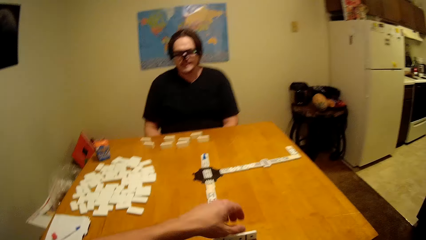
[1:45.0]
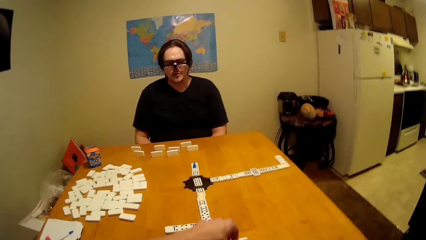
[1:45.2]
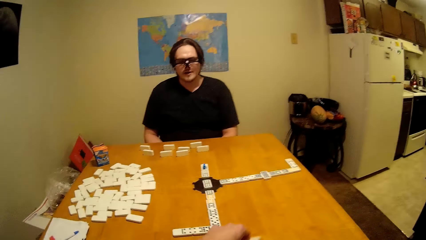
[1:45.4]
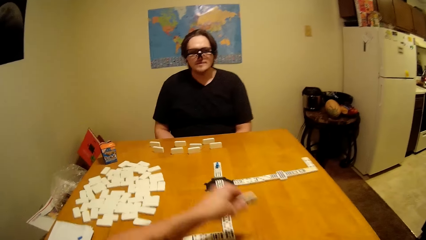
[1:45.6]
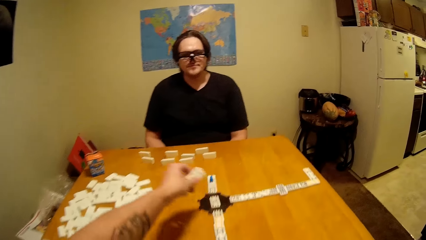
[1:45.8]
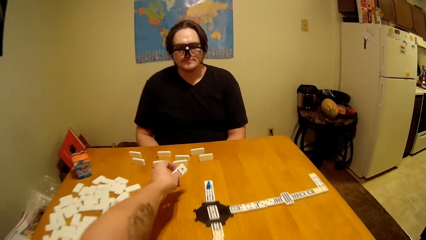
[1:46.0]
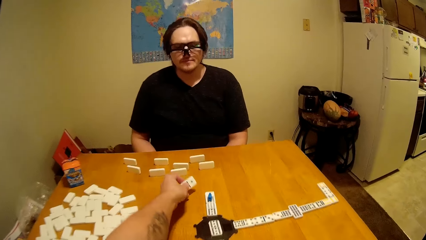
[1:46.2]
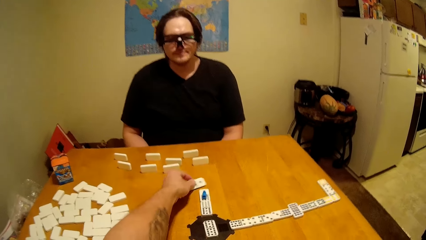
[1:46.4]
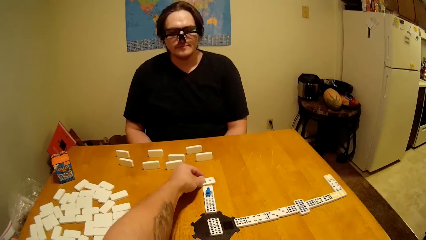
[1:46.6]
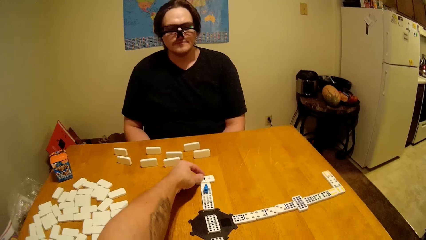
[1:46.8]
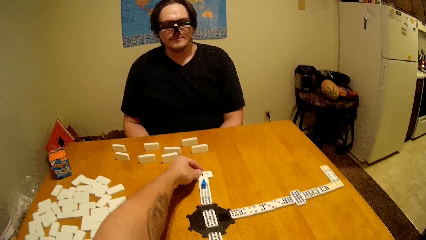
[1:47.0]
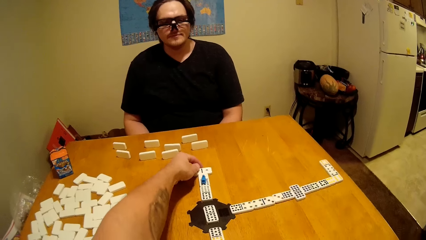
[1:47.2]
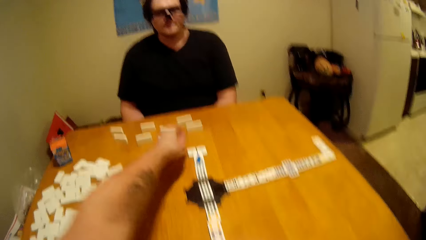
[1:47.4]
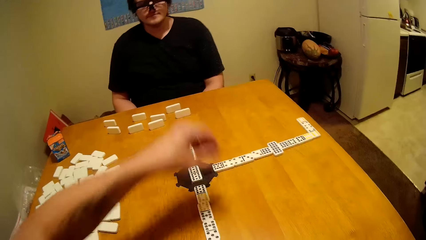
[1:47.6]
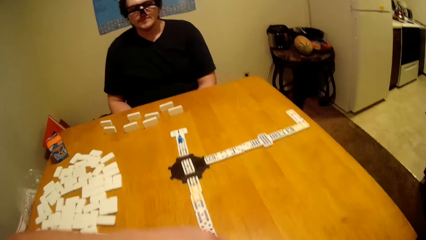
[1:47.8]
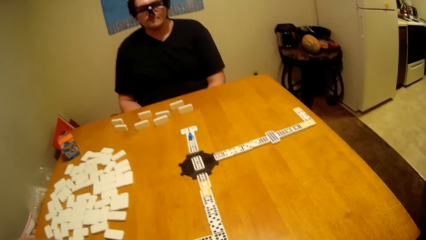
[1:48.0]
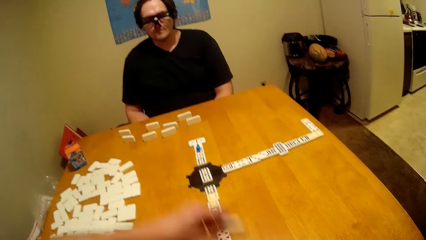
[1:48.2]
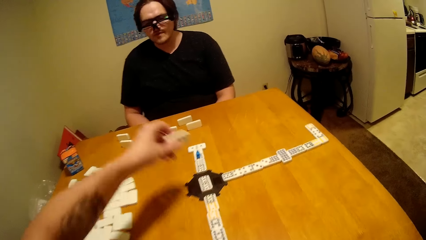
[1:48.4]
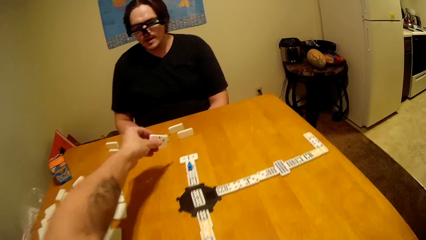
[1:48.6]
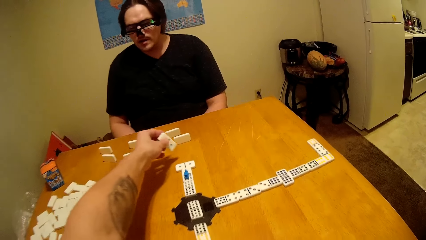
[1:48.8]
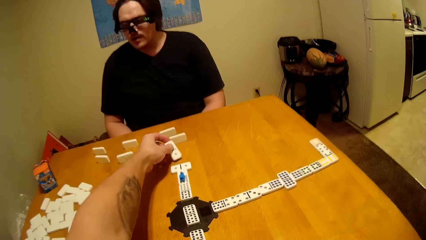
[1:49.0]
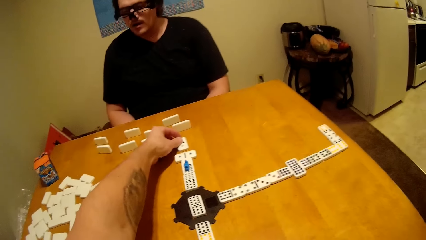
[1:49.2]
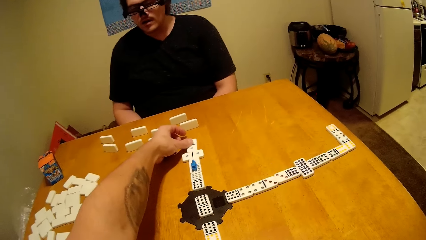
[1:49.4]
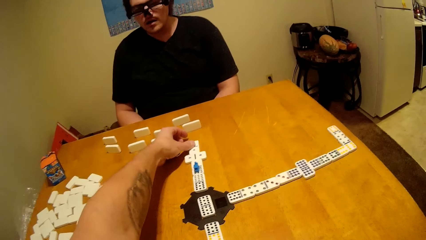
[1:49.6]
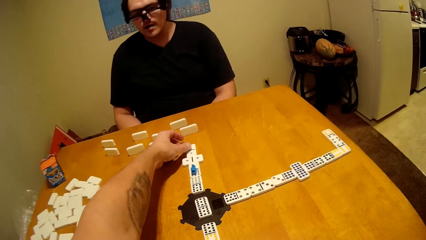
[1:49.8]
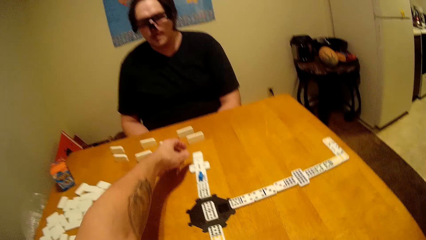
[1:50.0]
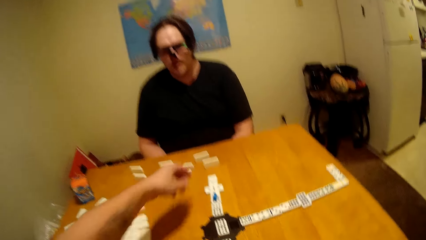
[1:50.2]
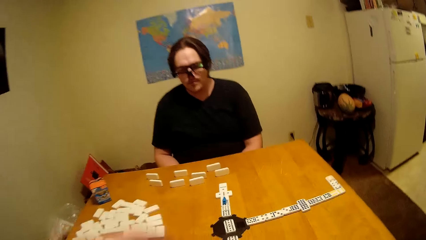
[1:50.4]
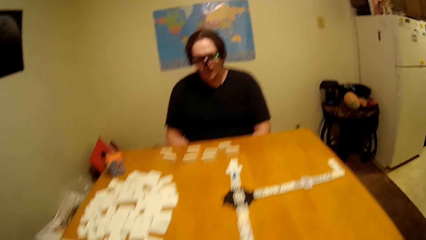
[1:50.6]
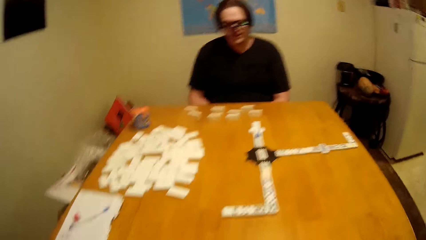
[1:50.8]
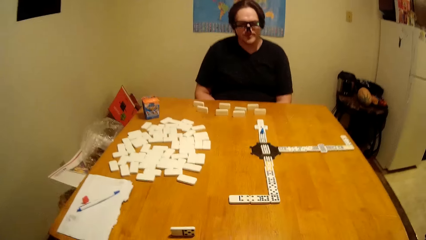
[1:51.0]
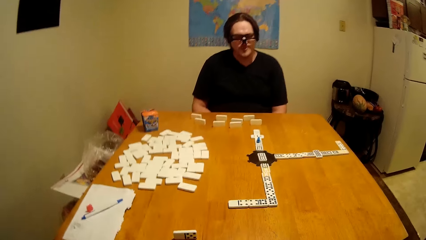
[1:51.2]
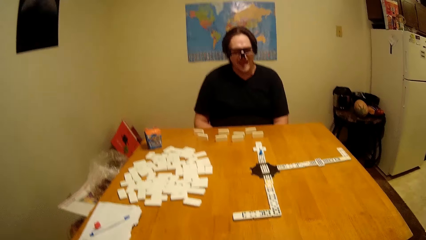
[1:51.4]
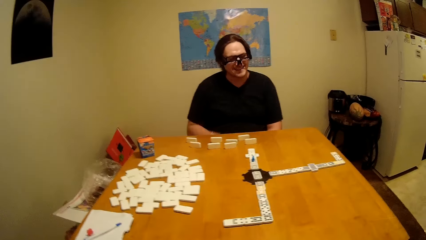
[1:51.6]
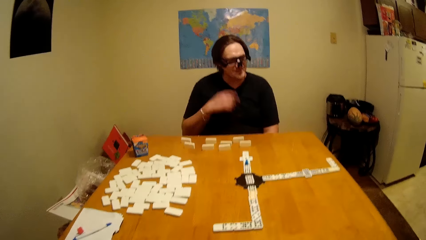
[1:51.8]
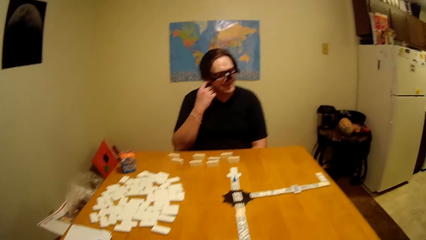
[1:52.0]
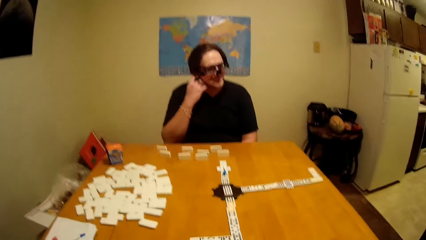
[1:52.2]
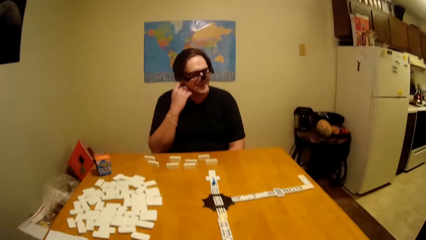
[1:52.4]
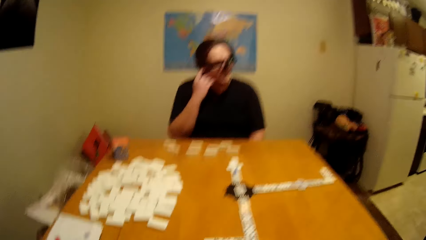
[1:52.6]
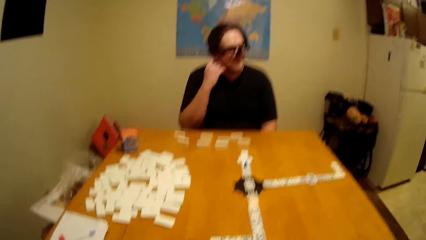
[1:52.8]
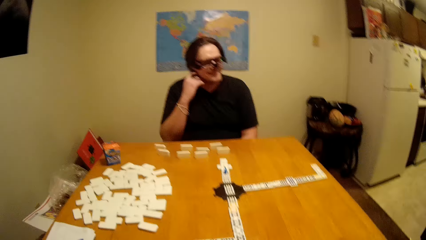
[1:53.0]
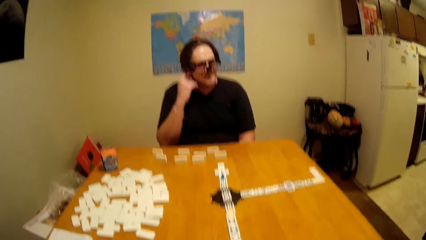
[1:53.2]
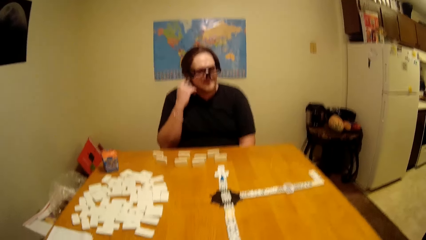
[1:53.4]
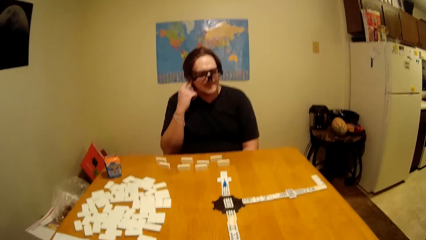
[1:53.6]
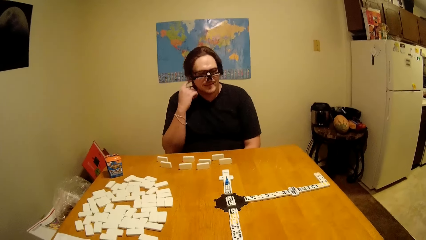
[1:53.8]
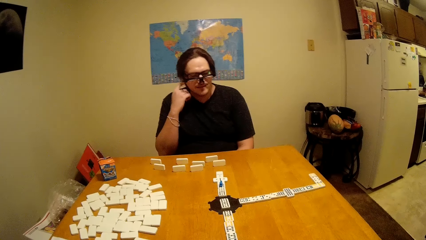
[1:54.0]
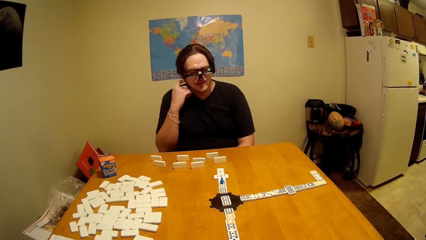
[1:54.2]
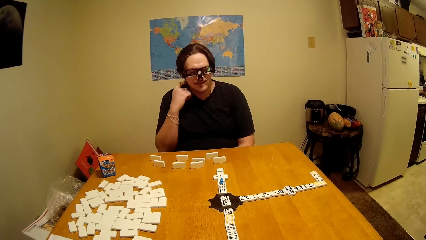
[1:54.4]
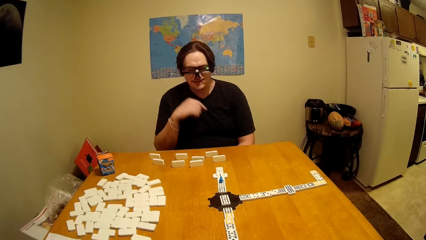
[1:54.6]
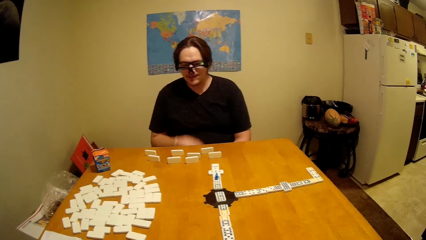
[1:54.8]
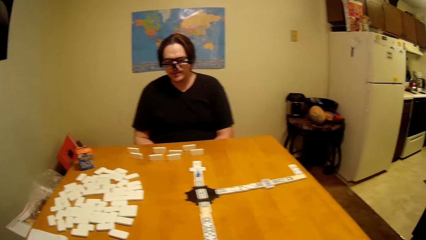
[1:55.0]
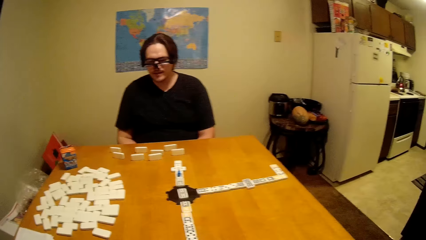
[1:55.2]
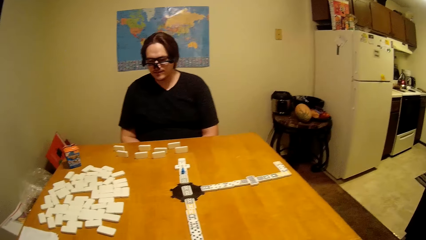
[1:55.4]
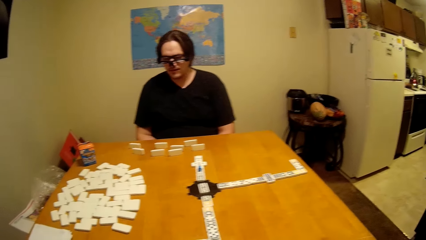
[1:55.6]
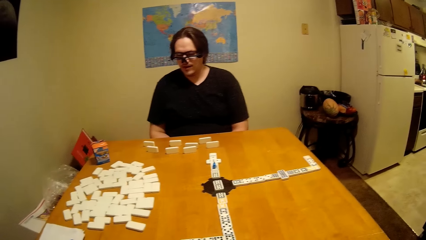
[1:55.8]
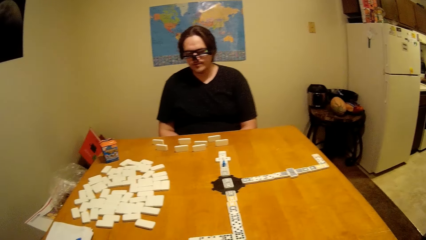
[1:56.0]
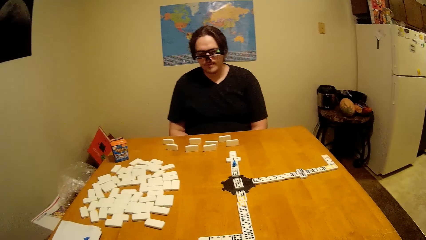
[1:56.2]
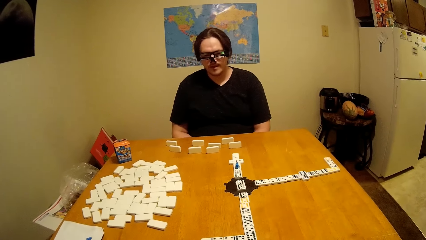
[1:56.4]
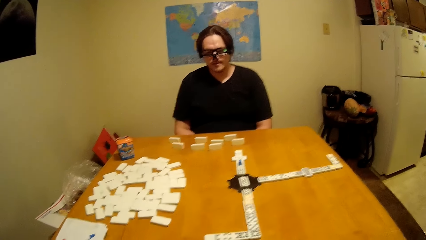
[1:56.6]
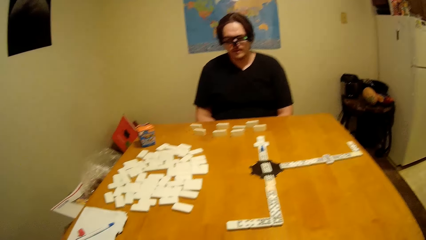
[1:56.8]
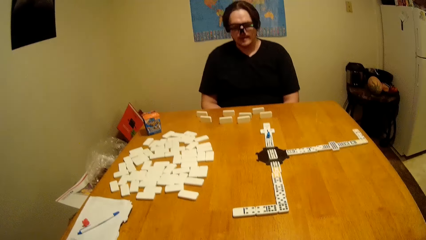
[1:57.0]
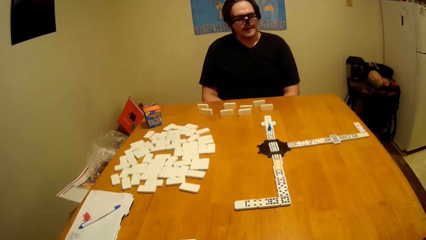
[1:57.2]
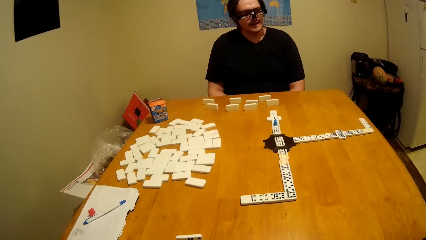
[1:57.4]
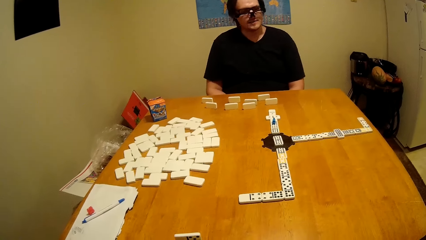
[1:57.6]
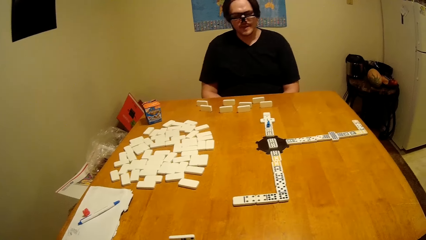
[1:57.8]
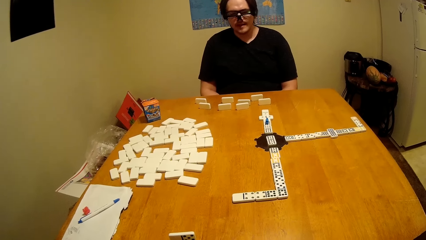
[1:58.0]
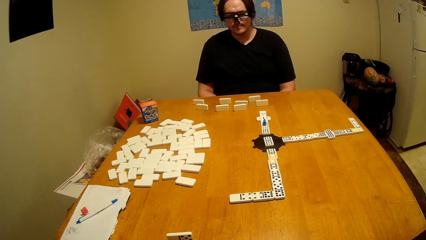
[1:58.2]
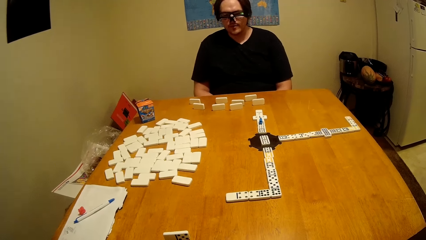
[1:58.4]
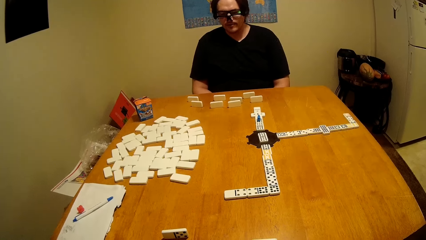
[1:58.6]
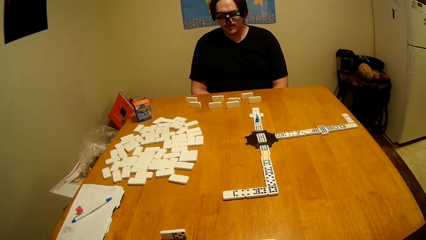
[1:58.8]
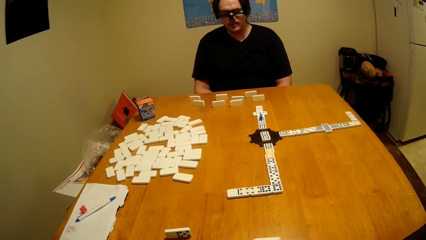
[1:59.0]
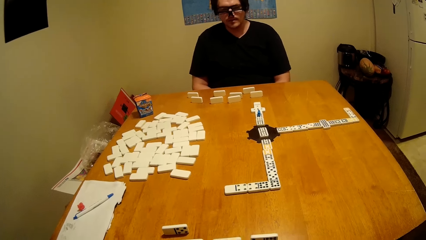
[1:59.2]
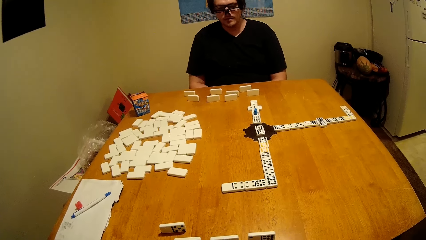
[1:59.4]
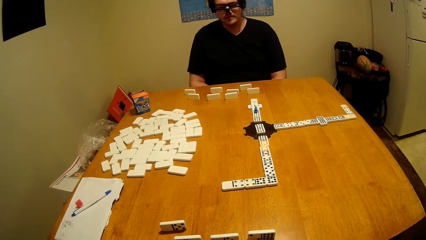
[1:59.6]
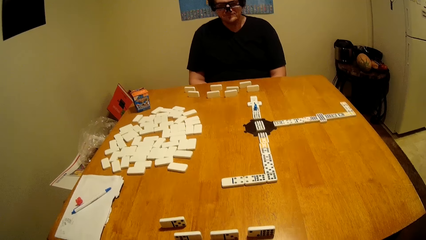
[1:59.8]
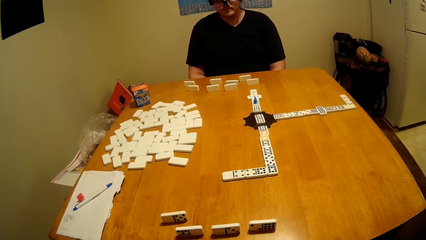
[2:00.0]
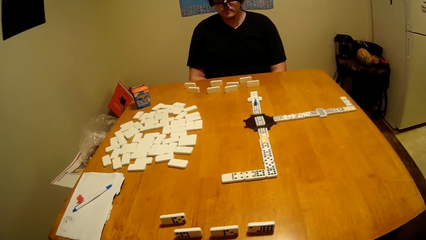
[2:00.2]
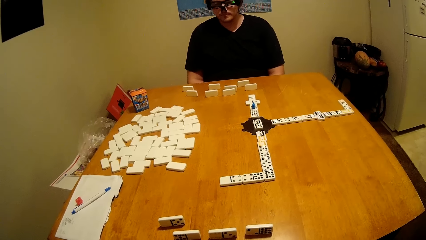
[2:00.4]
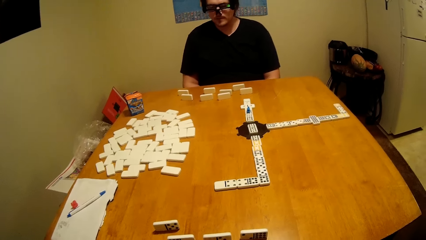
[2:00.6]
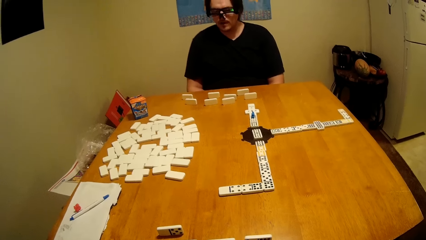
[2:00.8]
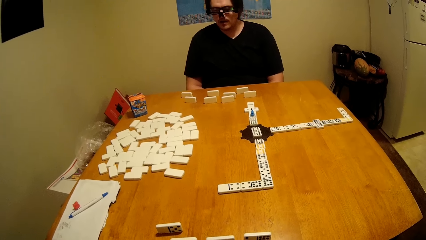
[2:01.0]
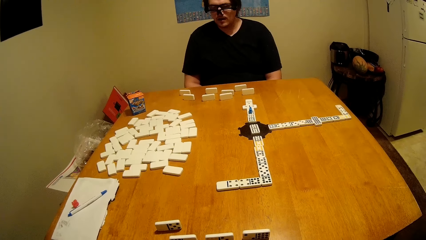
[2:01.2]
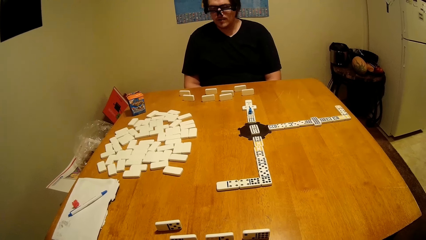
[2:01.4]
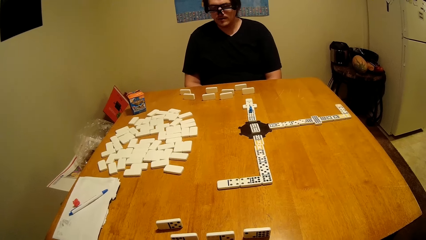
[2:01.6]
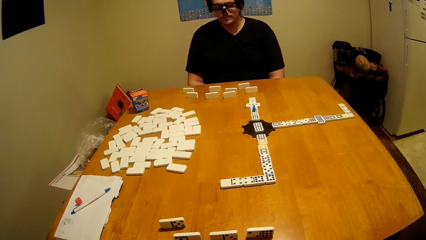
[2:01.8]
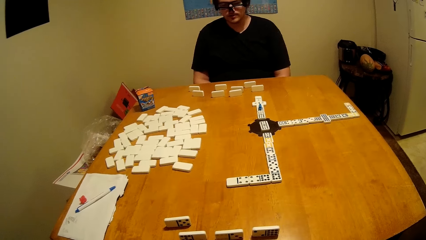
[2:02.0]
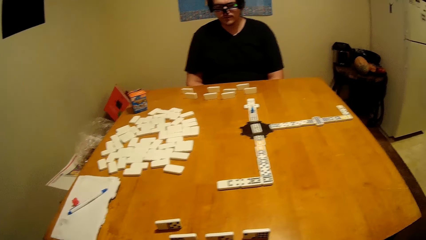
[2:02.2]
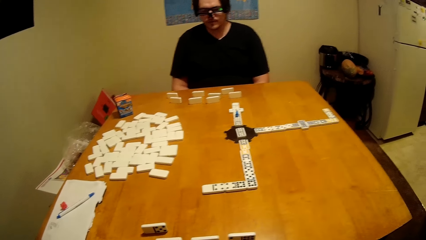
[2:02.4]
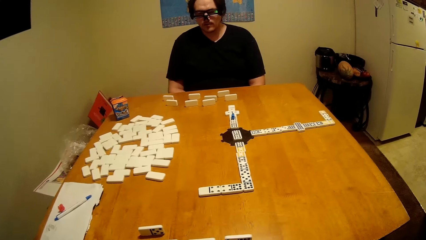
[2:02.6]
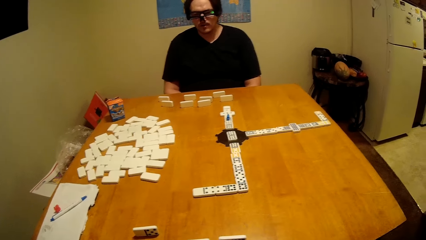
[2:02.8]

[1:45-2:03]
The camera wearer takes the dominoes. They arrange the domino. They put the domino piece down. A man touches the hair and touches his ears. He talks to the camera wearer.
